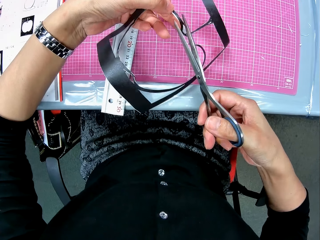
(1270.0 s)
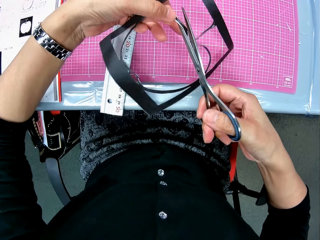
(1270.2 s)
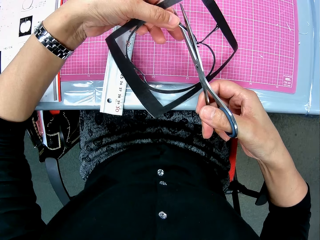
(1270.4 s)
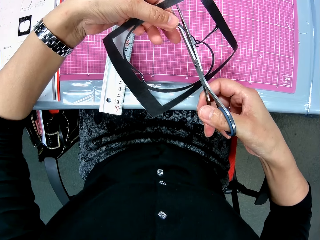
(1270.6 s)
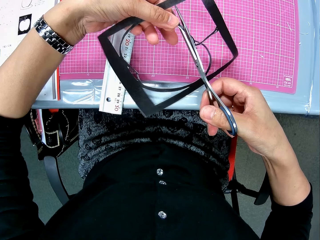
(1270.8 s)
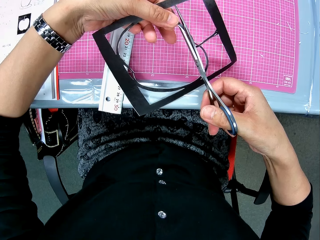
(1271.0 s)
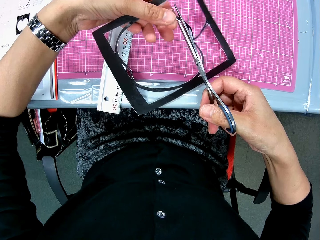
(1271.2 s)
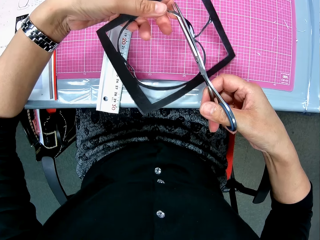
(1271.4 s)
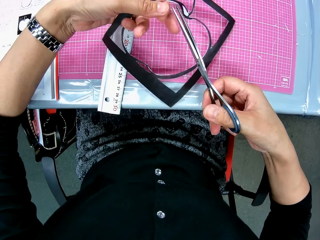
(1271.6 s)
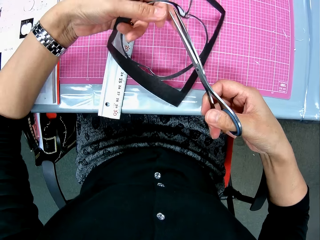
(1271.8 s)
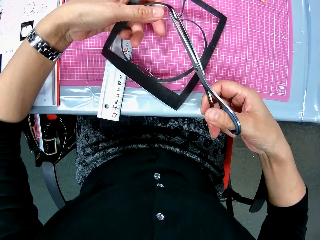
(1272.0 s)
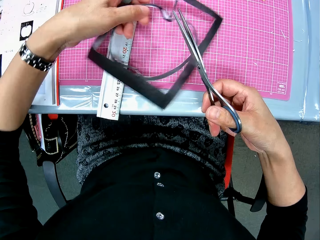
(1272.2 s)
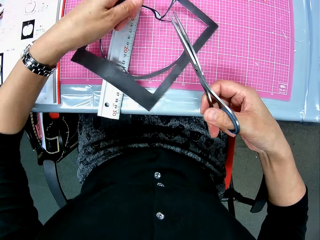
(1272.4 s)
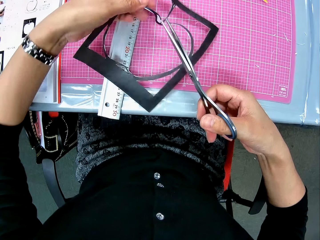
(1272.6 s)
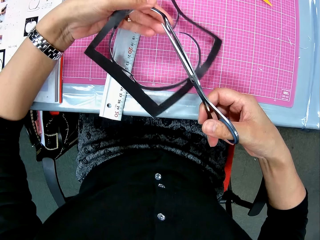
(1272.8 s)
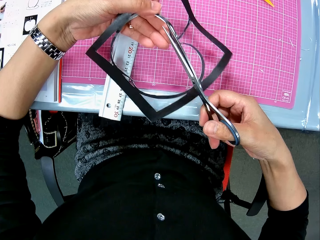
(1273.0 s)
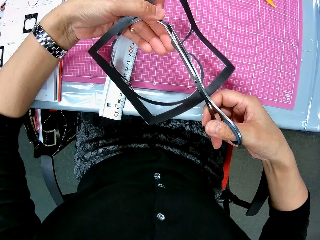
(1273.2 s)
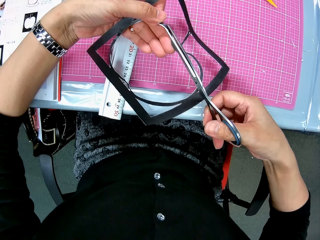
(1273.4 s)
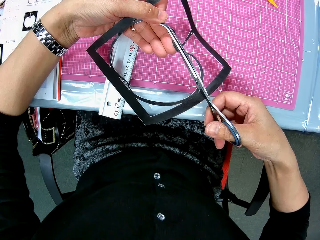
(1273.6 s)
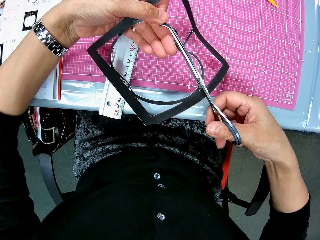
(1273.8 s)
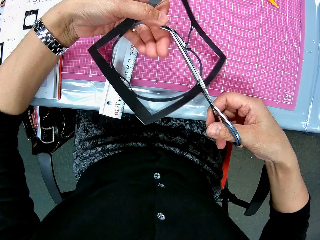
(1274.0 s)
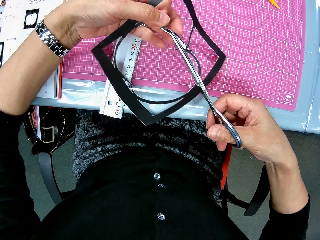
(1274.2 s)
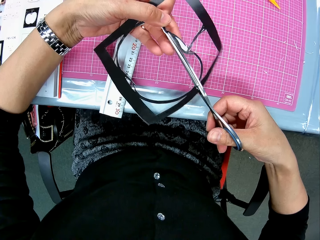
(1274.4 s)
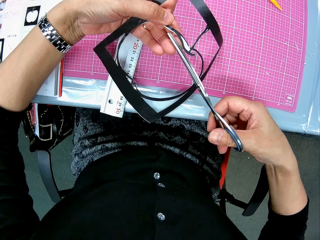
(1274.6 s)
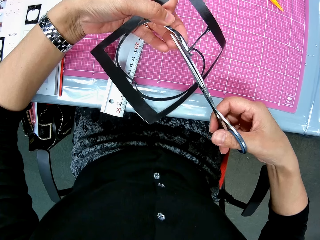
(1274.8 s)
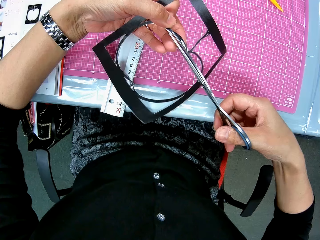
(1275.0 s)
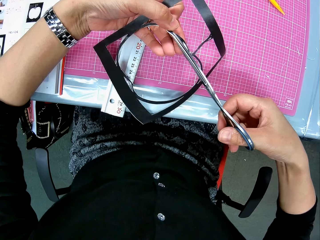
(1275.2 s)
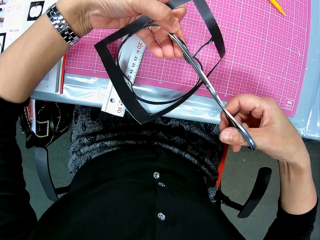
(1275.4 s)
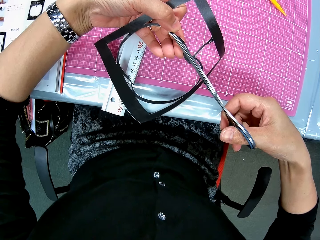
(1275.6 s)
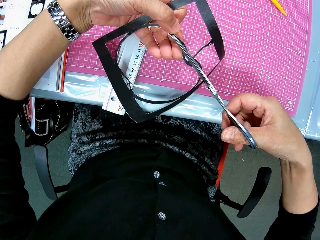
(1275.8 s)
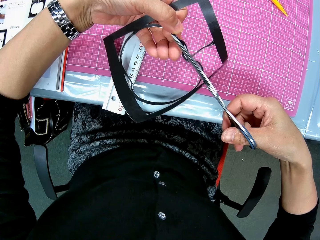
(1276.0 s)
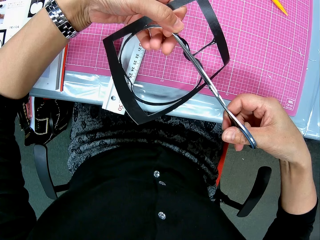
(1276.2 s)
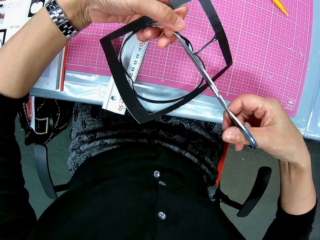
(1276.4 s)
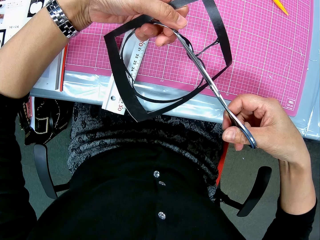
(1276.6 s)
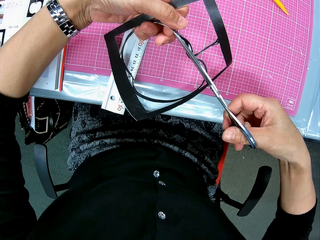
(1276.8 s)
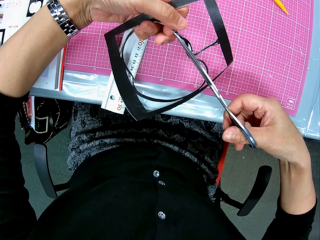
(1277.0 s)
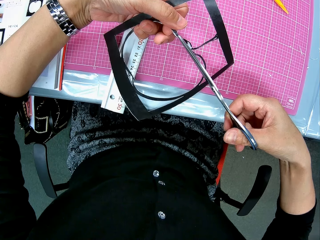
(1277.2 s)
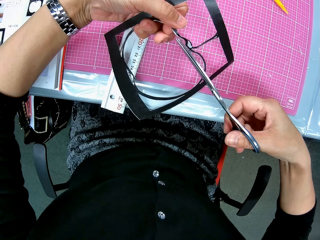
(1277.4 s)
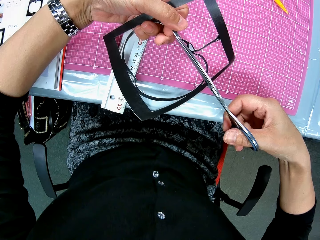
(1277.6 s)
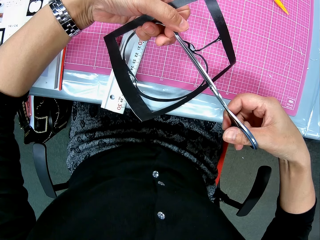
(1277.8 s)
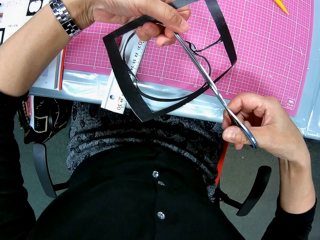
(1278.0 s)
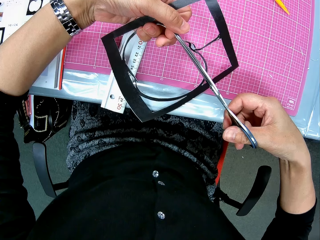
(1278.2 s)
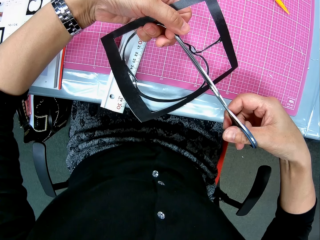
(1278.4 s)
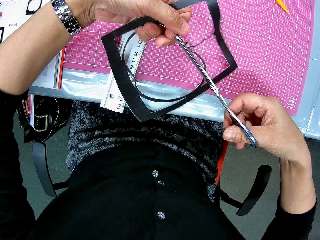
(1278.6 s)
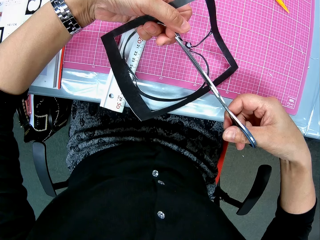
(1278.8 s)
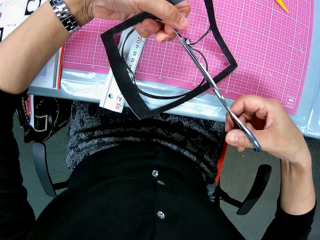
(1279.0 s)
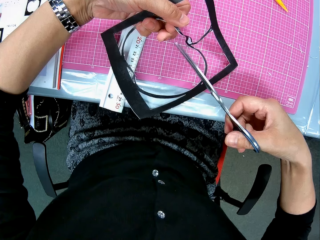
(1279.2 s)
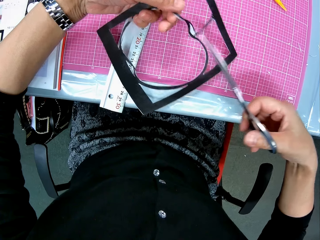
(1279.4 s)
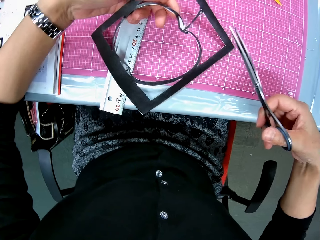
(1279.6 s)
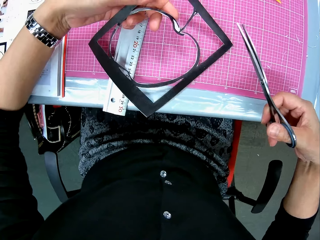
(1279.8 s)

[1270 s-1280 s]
The camera wearer continues to trim the last craft piece or paper cut out with the scissors. They hold the paper cut out. They cut the paper cut out with the scissors.

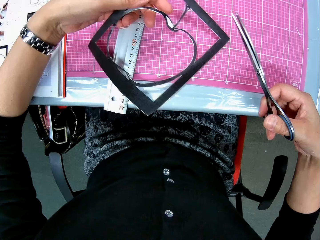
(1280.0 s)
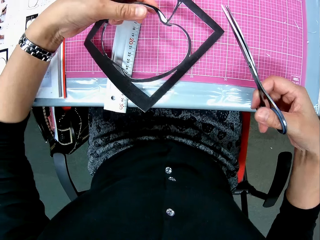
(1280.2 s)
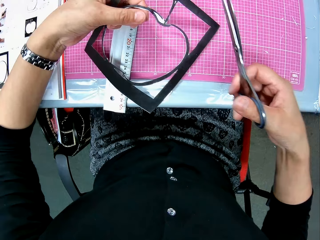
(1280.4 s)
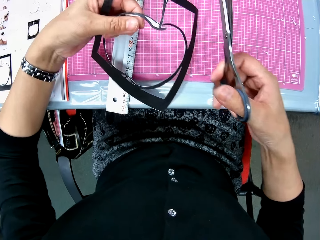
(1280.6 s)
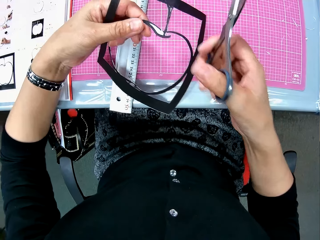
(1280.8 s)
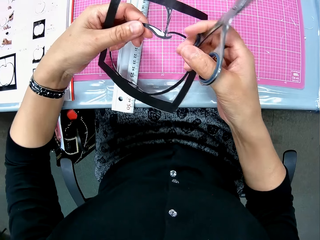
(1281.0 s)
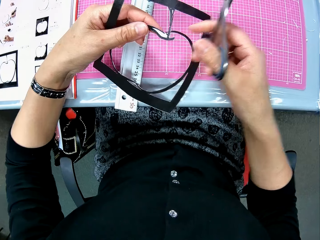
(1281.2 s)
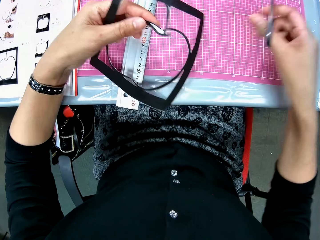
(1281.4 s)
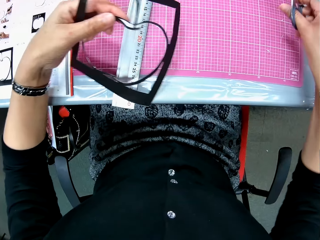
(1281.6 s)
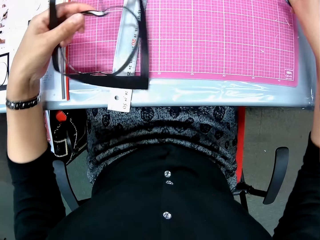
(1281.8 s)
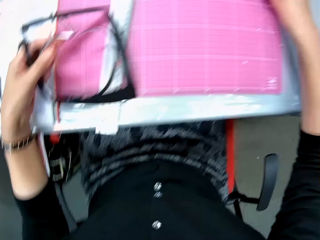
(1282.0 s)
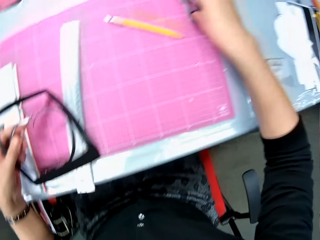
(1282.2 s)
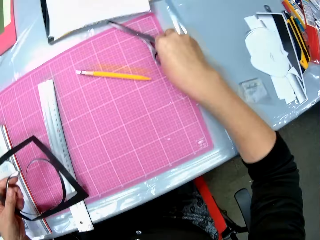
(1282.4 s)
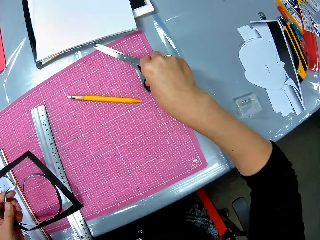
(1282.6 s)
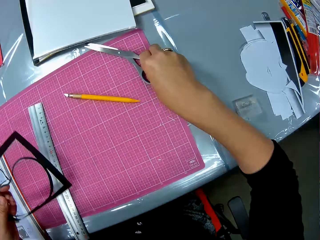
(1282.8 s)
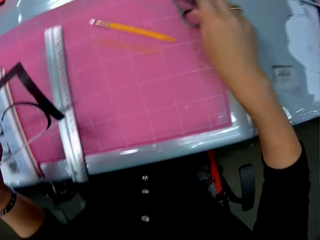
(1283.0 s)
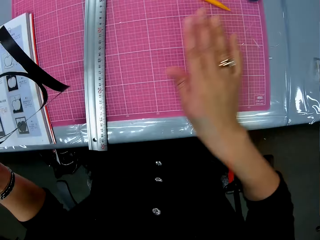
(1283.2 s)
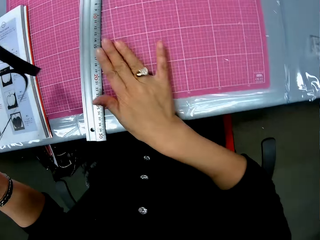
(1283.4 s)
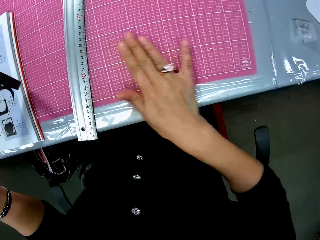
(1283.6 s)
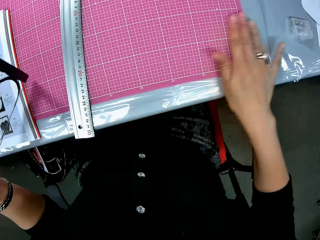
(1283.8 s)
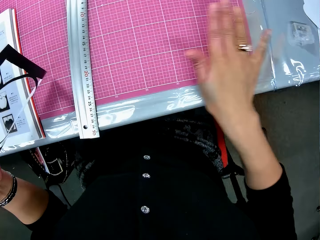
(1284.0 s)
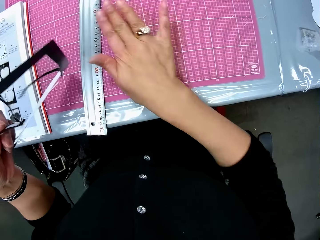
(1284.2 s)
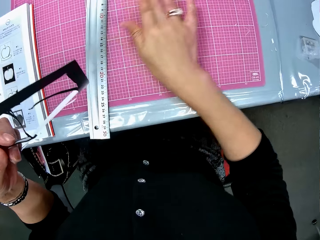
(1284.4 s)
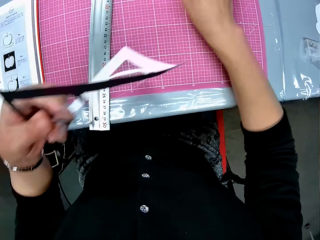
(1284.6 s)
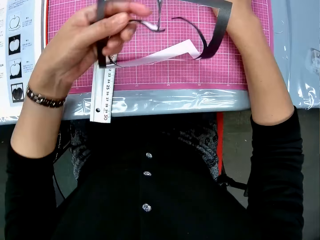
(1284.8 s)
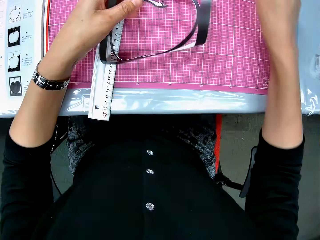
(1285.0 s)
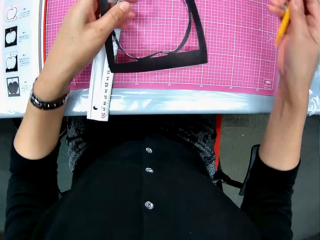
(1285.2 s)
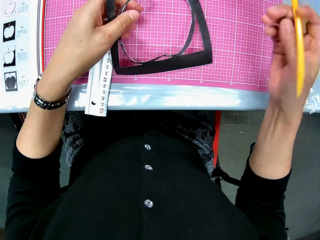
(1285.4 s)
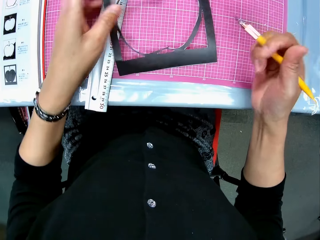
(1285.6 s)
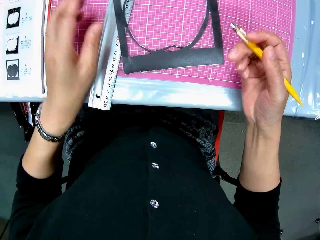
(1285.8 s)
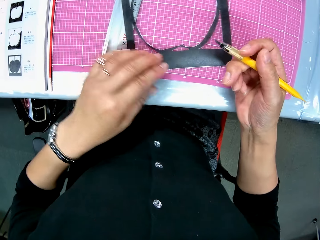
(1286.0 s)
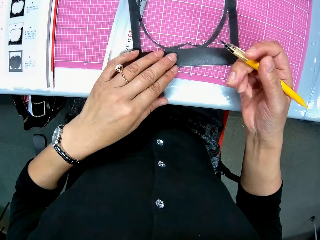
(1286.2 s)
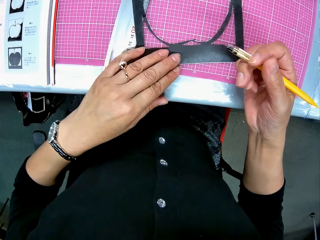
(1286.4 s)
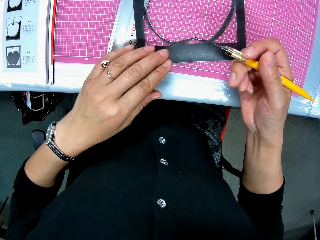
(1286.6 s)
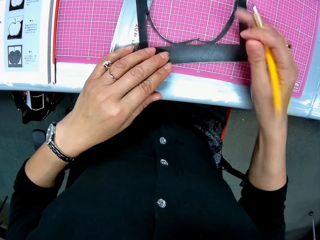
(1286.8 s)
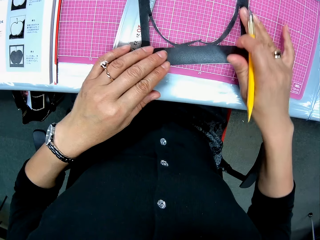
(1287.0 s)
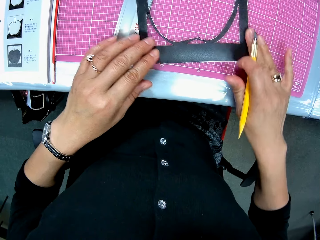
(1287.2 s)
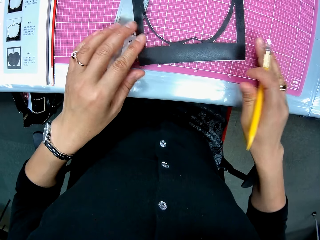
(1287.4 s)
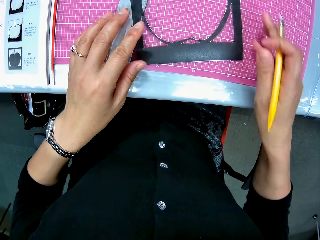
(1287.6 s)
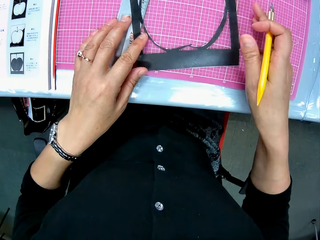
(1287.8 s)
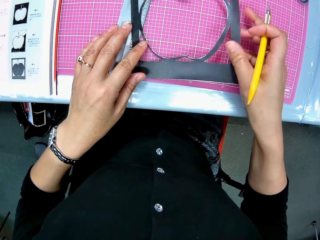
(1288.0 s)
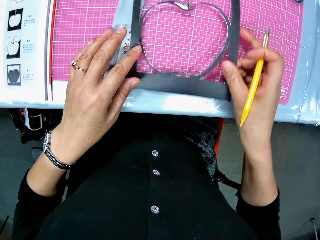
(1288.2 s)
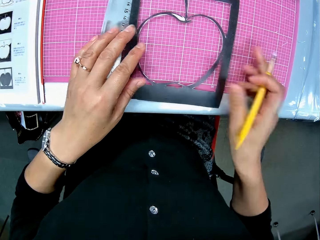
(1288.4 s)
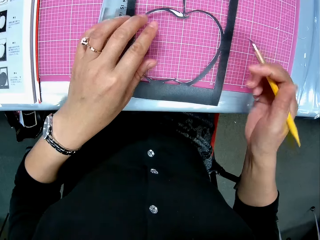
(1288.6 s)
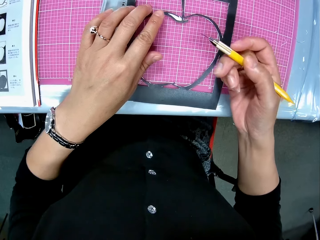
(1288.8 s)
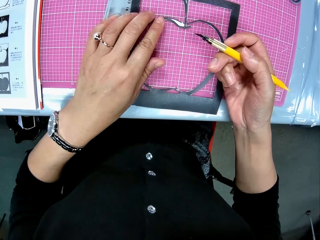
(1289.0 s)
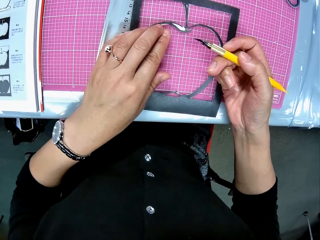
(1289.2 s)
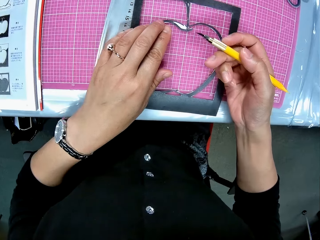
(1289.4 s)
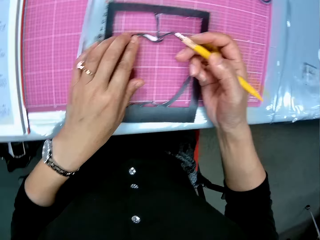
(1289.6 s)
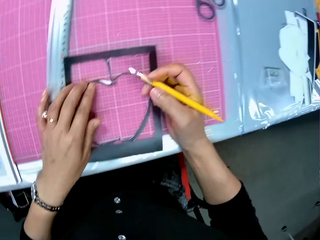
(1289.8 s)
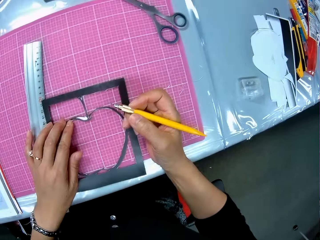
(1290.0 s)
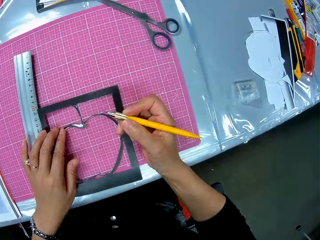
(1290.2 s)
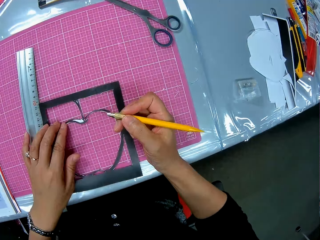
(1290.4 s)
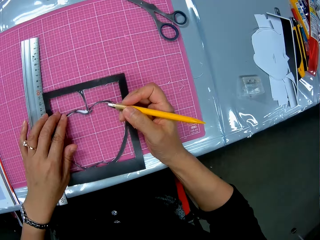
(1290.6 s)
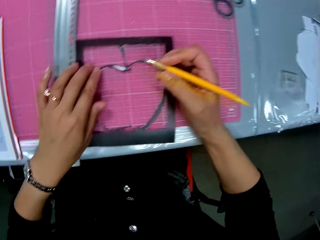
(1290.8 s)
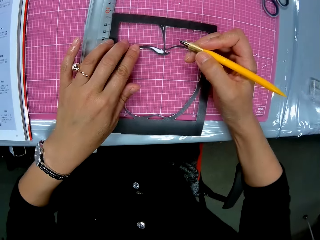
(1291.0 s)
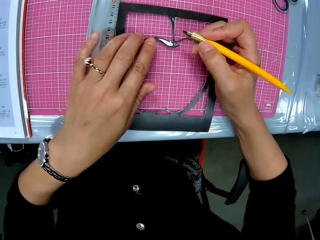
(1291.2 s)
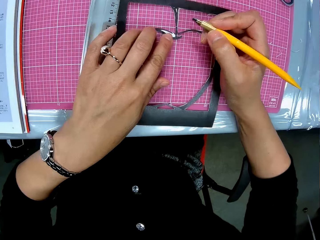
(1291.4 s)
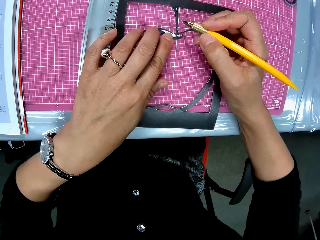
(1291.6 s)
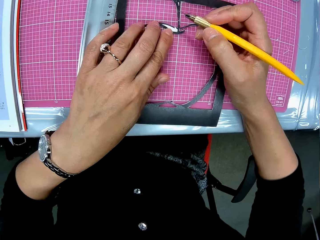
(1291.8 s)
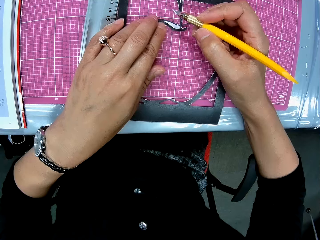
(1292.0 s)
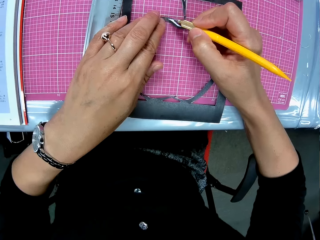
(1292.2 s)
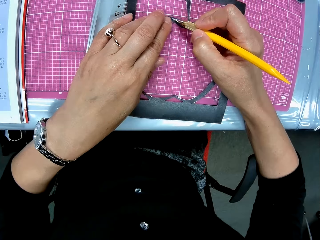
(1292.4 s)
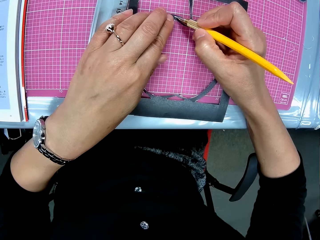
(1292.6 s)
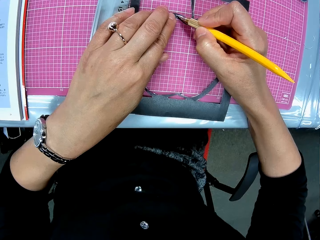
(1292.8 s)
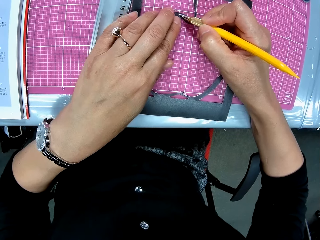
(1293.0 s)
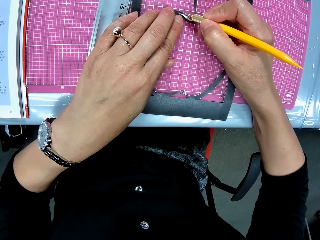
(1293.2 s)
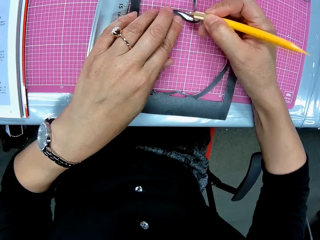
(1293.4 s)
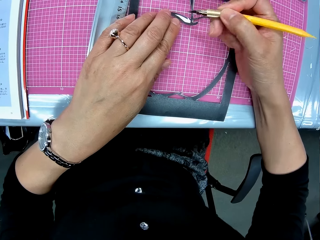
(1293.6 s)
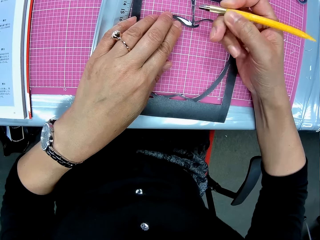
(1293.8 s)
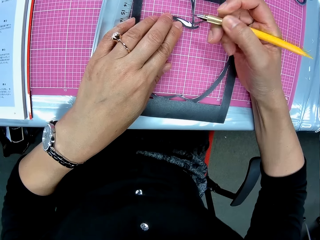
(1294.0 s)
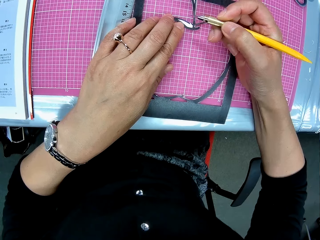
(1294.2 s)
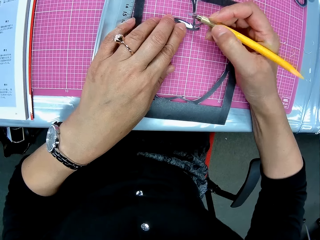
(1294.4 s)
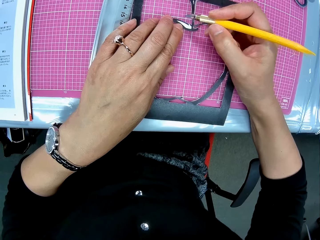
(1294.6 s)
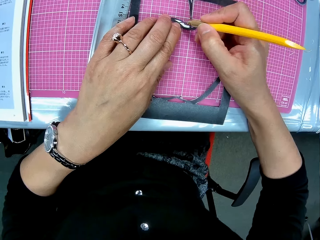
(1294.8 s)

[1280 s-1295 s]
The camera wearer stares at the paper cut out or last craft piece. She drops the scissors on the cutting mat. She wipes the cutting mat with her right hand. She drops the last craft piece on the cutting mat. She picks up the craft knife or paper cutter from the cutting mat. She places her left hand on the last craft piece. She rubs the surface of the last craft piece with her right hand. She stares at the paper cut out. She adjusts the last craft piece forward on the cutting mat. She picks the paper cut out from the cutting mat and places the paper cut out on the cutting mat. She stares at the paper cut out. She glances at the right side of the work table. She continues to trim the last craft piece with the craft knife.
